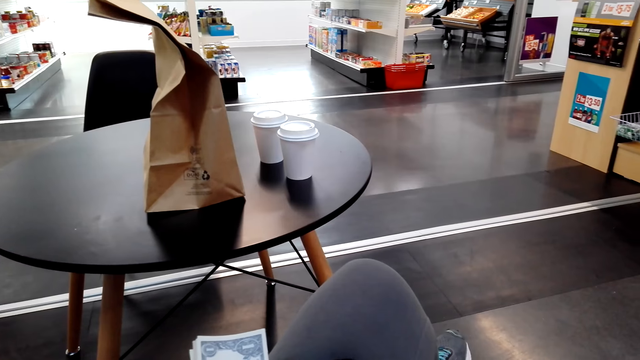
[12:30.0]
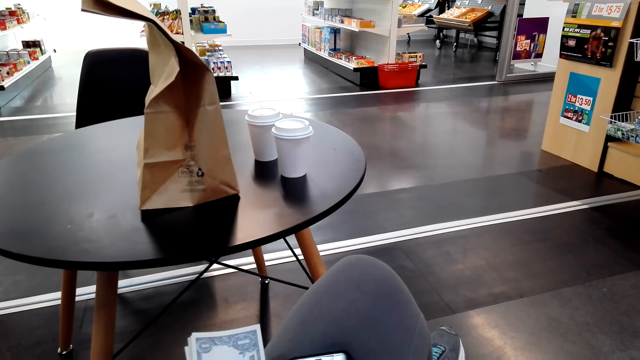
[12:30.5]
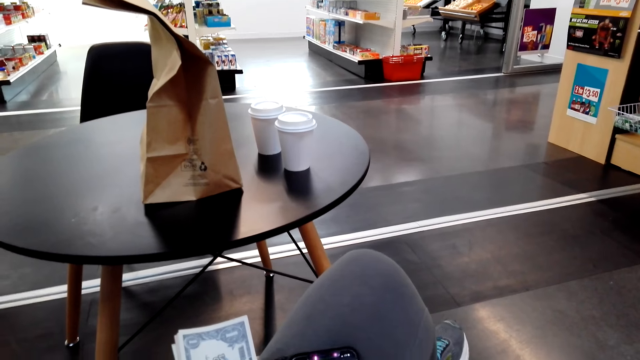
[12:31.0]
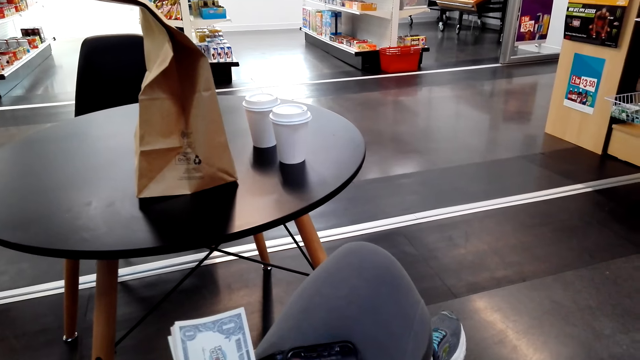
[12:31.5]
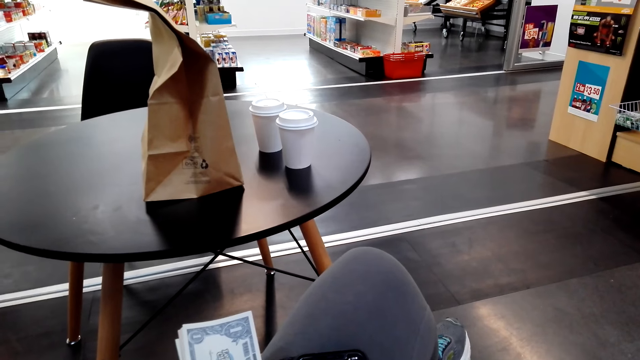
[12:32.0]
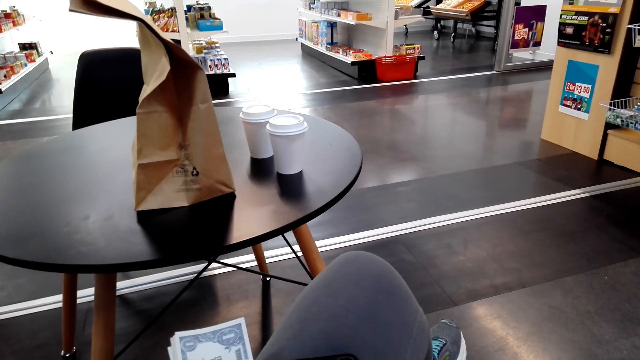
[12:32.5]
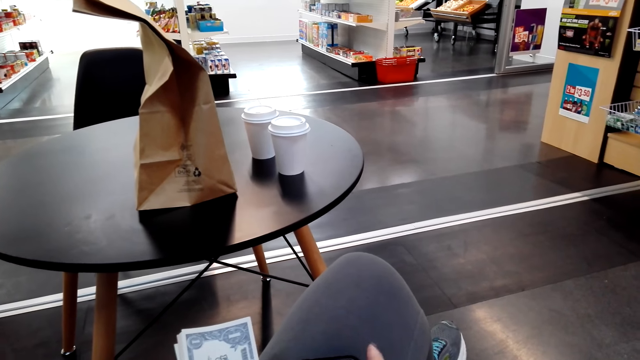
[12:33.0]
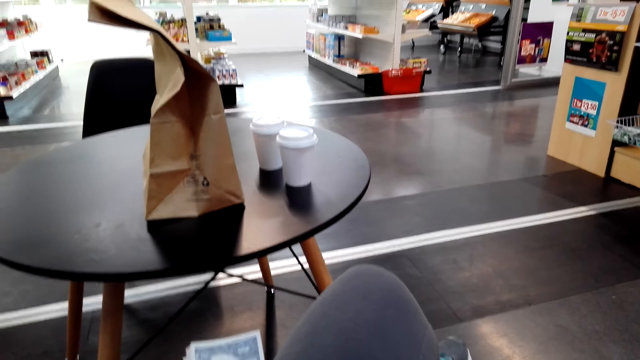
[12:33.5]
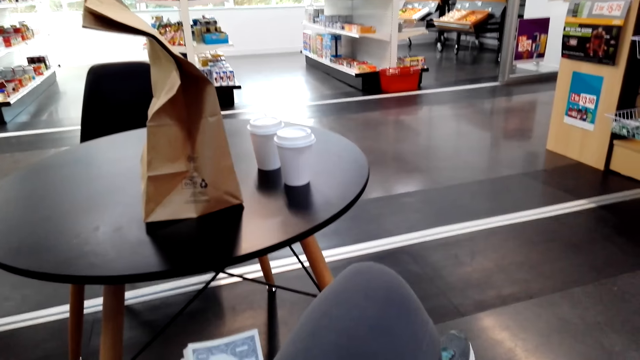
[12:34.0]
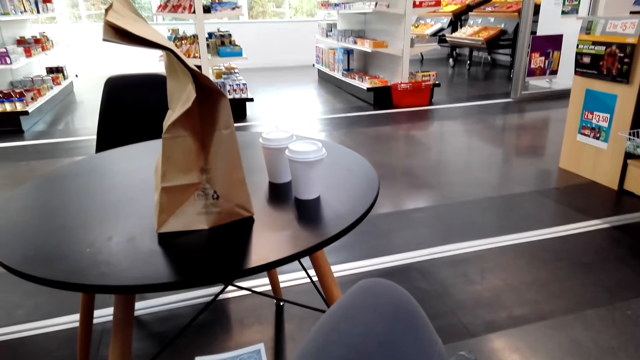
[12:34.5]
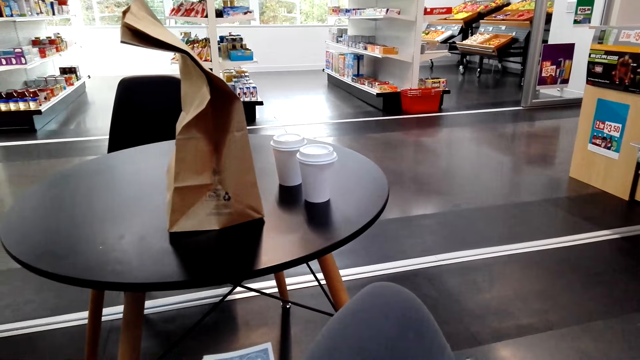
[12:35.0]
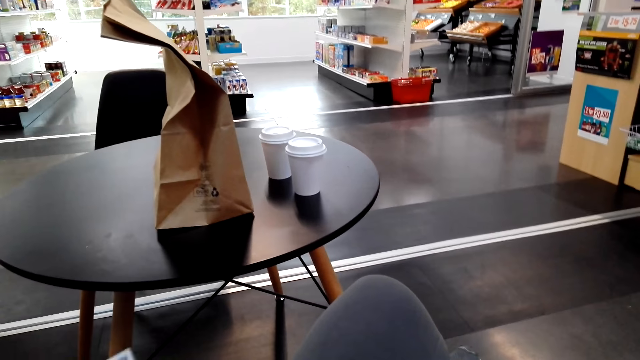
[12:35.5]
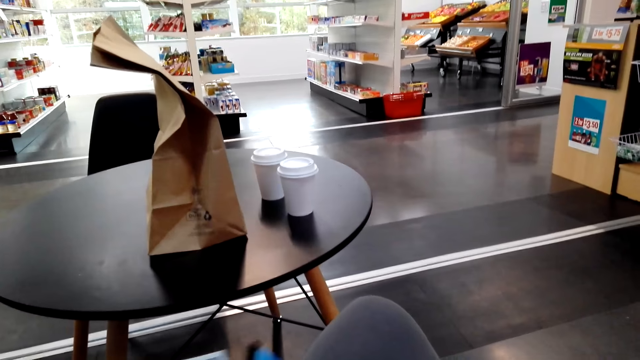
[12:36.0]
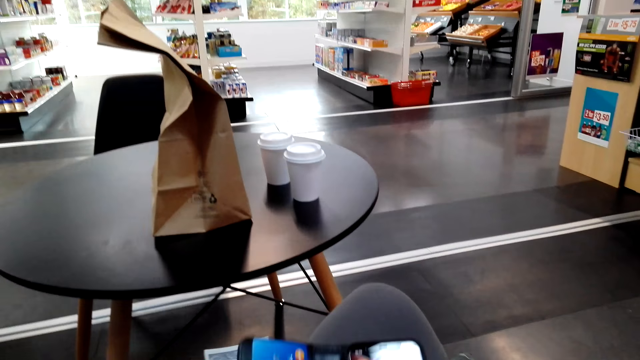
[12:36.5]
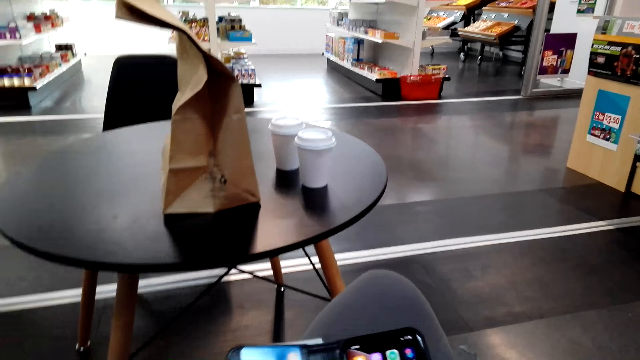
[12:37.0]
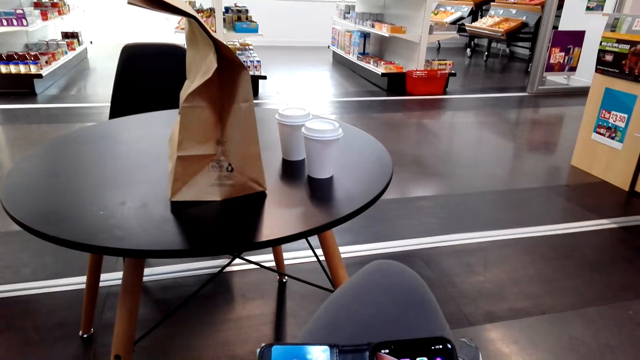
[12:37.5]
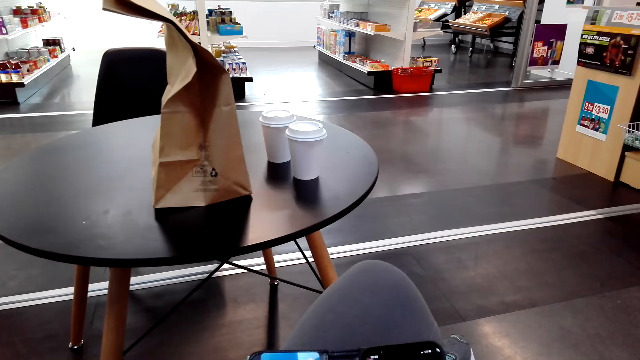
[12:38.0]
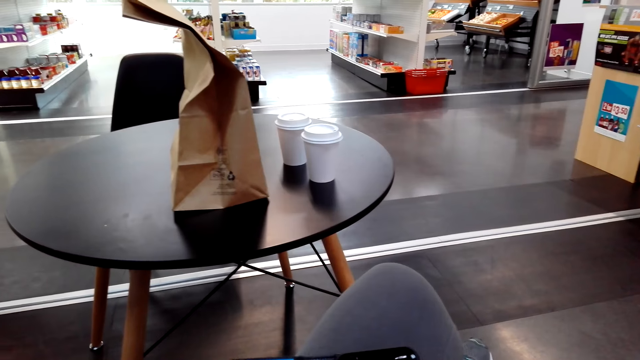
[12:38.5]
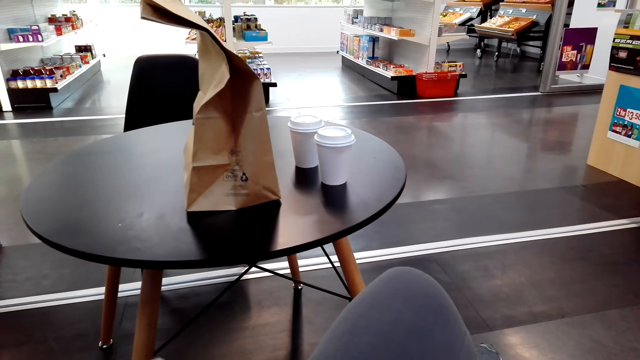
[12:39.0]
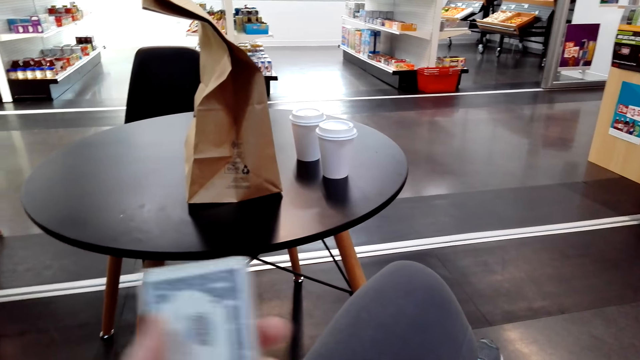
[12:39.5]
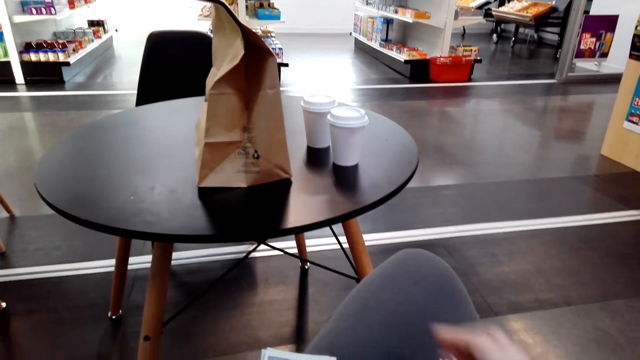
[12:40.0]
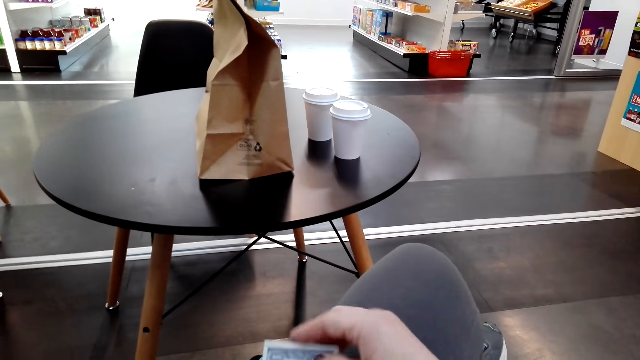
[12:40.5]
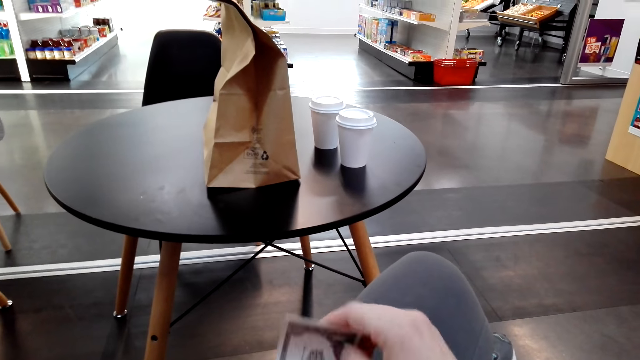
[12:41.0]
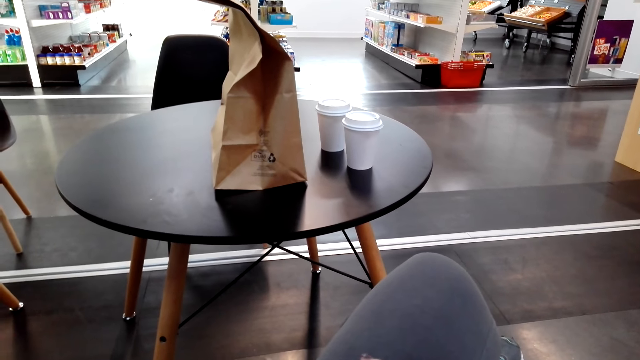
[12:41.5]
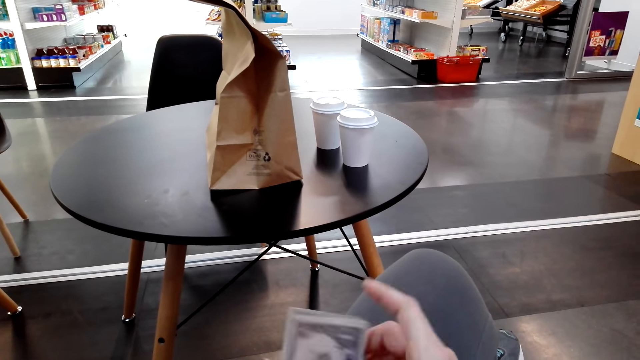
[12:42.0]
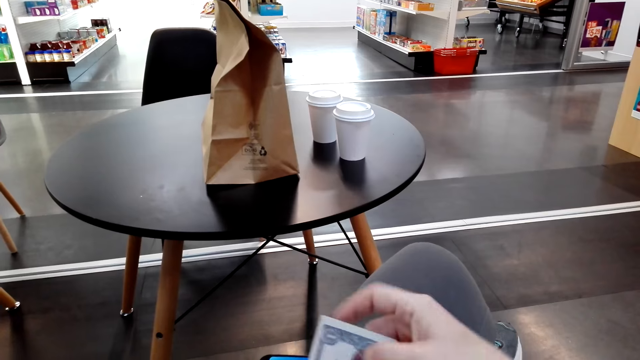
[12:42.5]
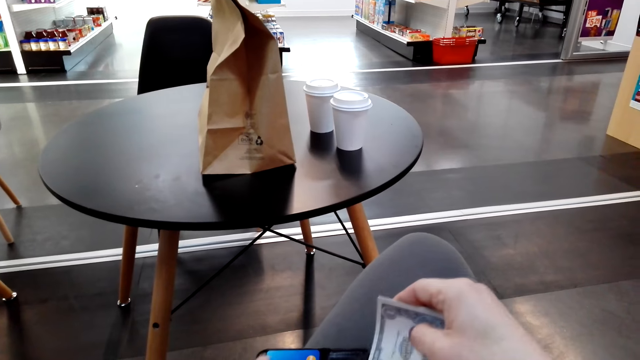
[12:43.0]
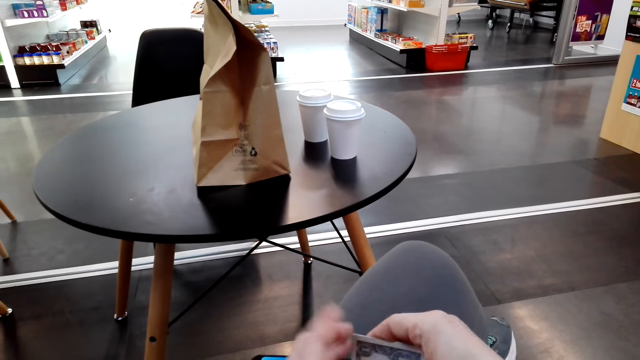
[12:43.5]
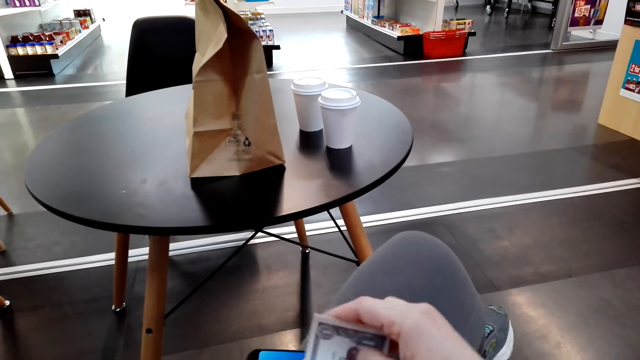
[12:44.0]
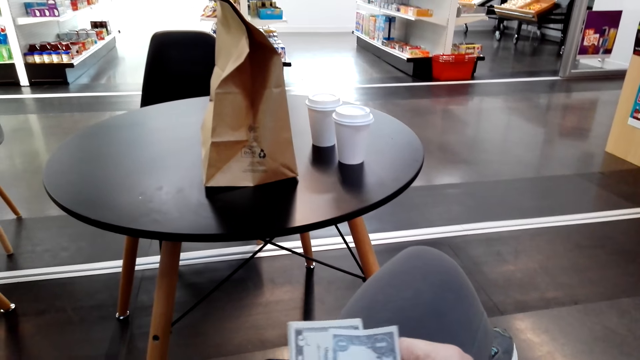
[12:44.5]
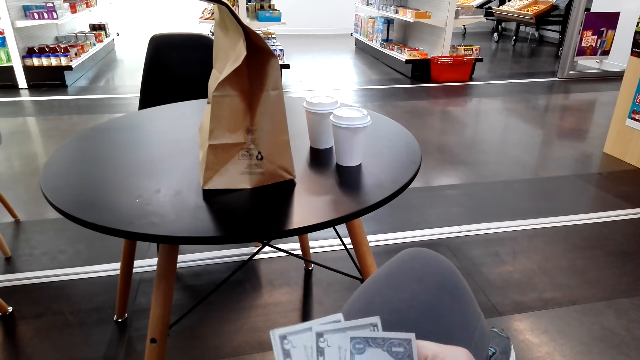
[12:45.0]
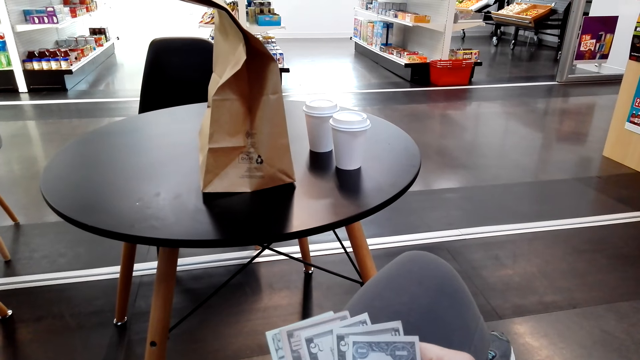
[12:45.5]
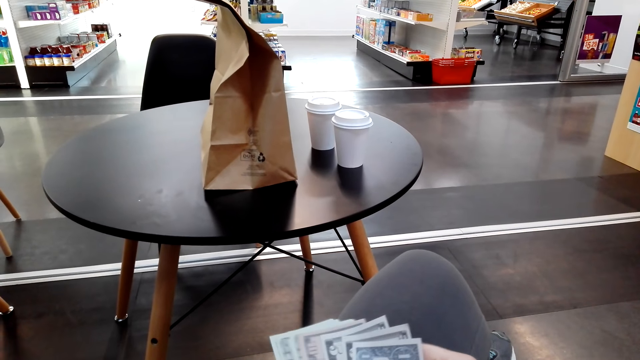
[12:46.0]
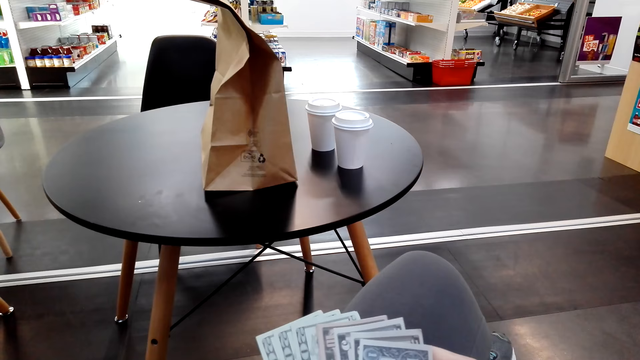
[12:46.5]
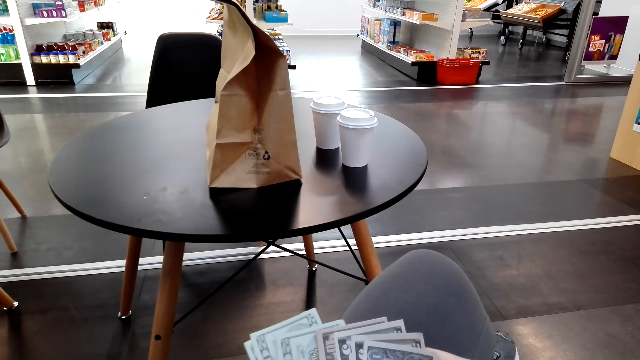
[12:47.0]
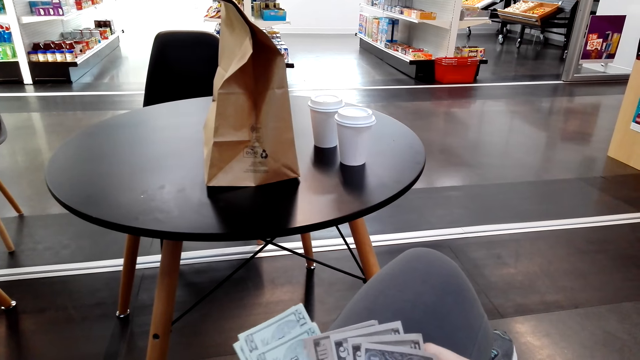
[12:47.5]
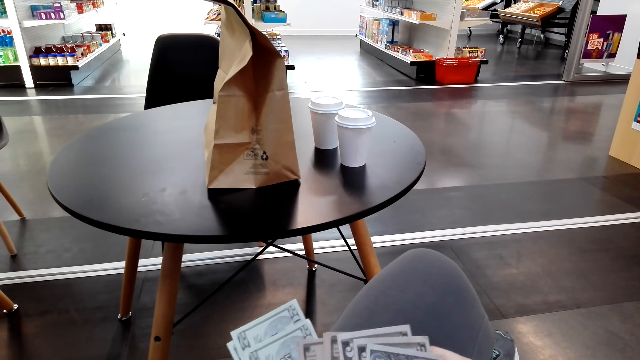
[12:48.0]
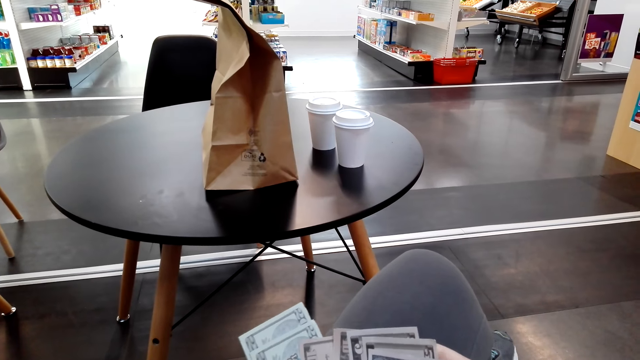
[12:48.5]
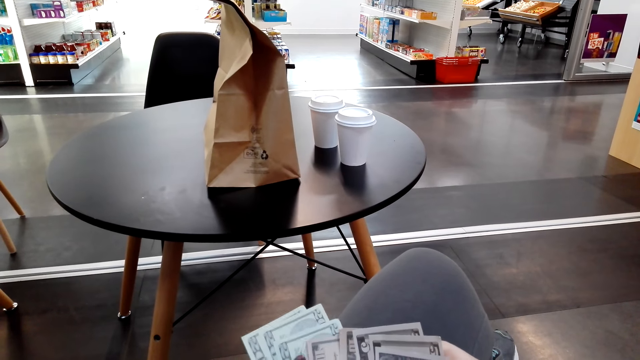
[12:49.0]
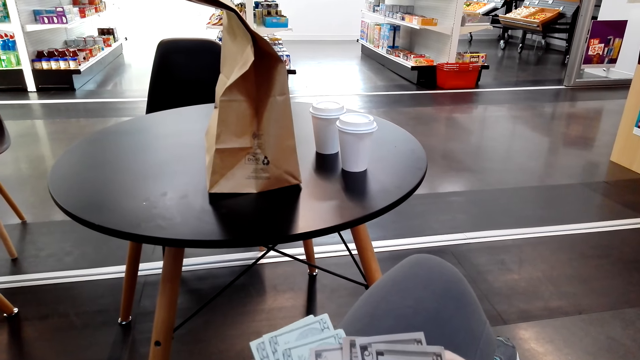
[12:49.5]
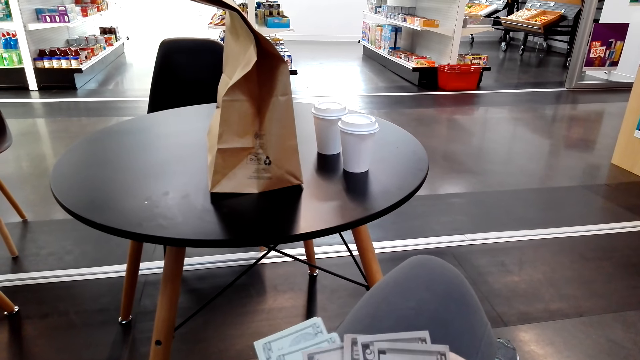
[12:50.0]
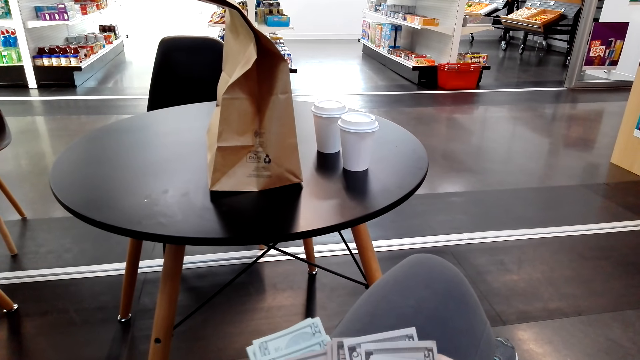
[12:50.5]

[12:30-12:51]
The camera wearer holds the money. They move the money. They place the money on the wallet. They count the money.
